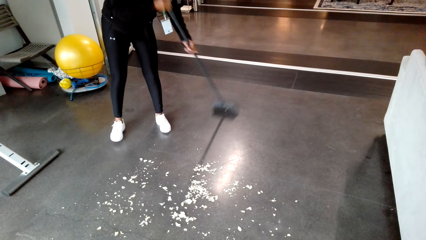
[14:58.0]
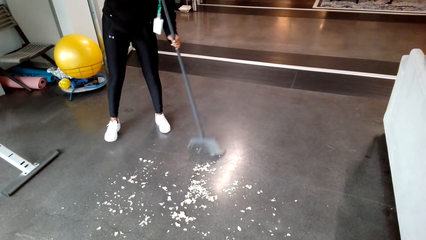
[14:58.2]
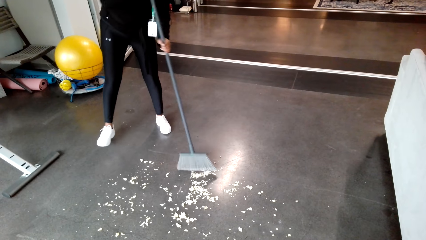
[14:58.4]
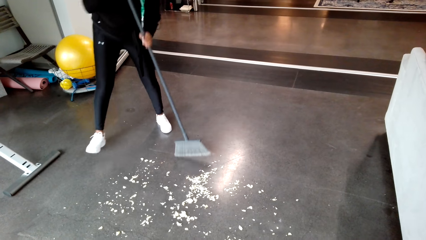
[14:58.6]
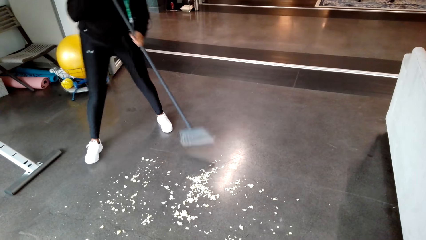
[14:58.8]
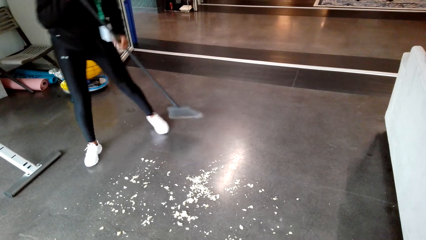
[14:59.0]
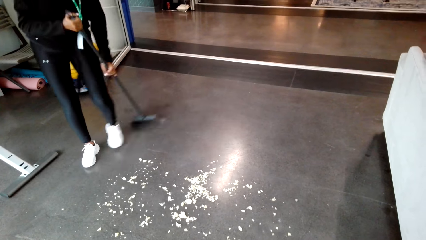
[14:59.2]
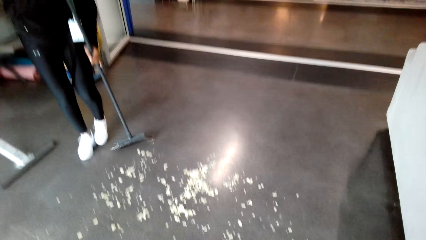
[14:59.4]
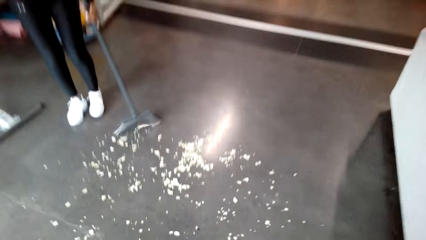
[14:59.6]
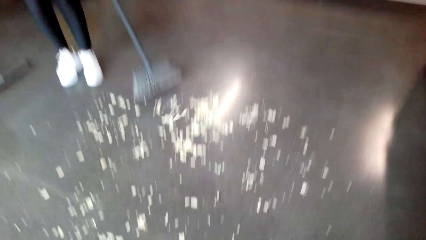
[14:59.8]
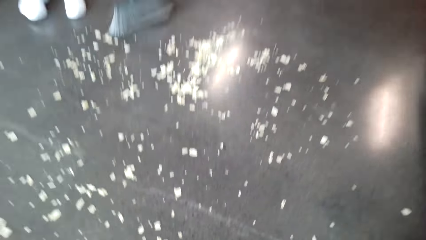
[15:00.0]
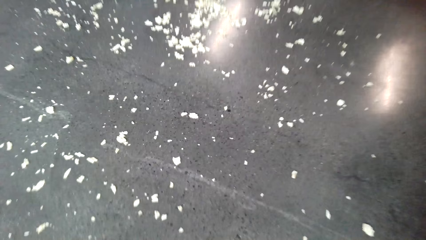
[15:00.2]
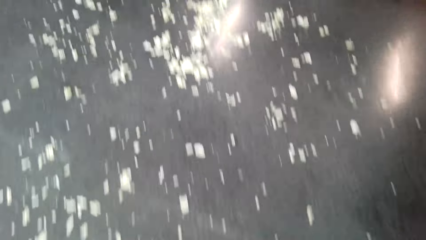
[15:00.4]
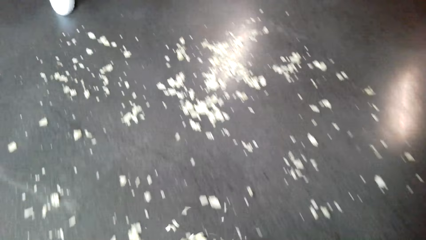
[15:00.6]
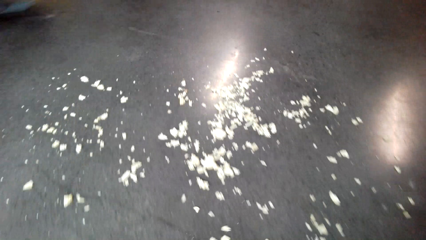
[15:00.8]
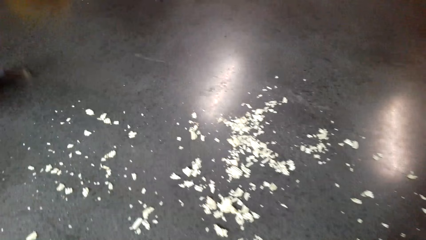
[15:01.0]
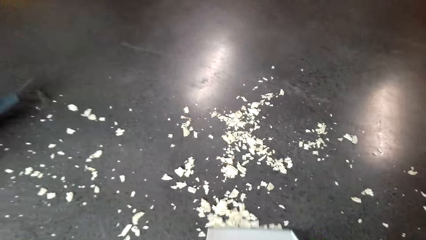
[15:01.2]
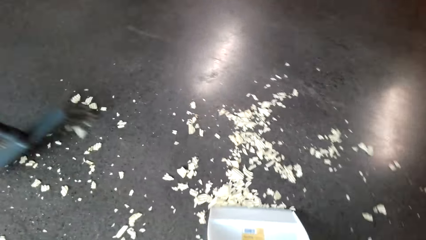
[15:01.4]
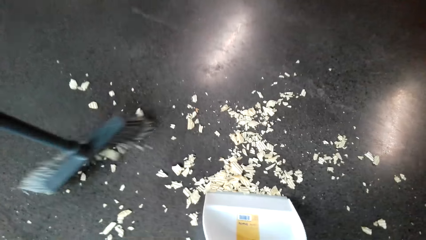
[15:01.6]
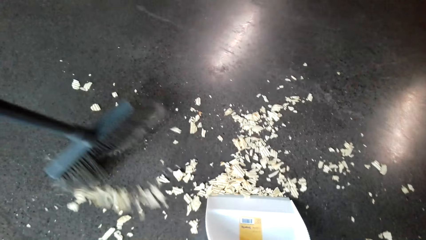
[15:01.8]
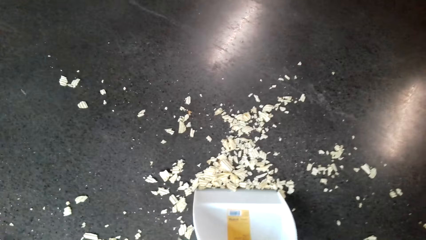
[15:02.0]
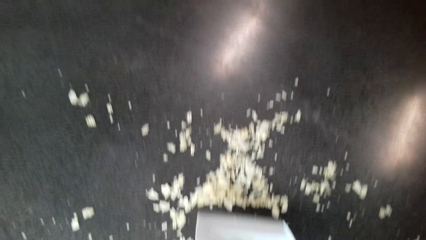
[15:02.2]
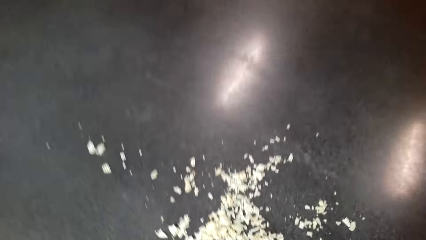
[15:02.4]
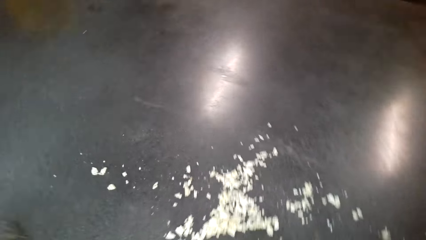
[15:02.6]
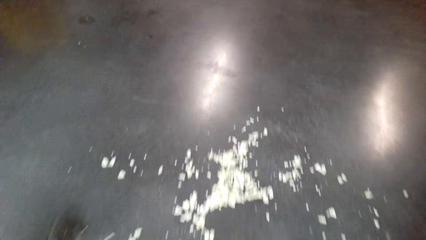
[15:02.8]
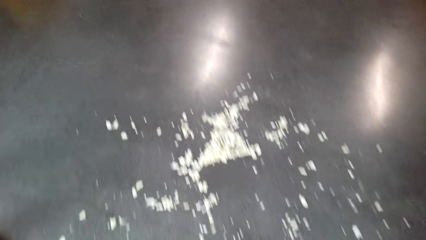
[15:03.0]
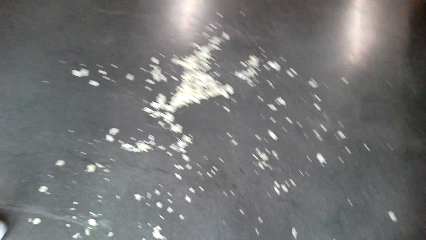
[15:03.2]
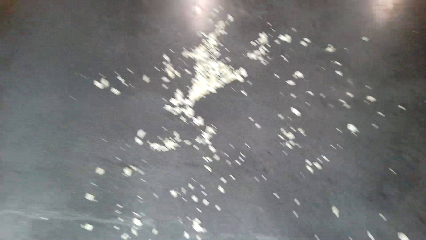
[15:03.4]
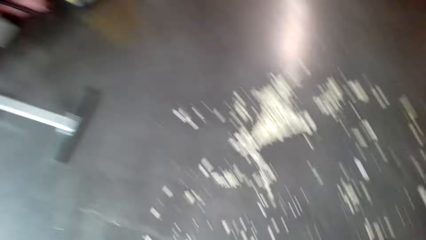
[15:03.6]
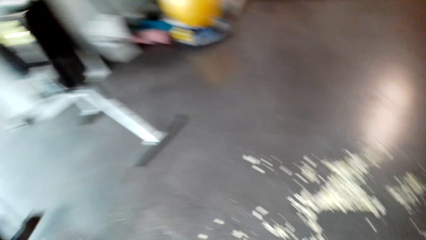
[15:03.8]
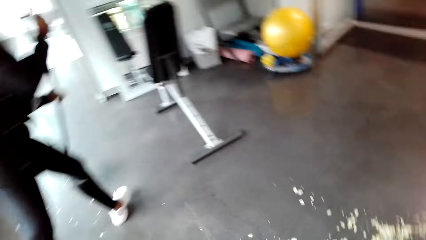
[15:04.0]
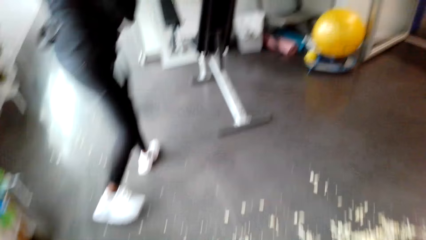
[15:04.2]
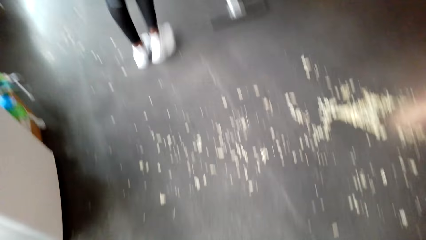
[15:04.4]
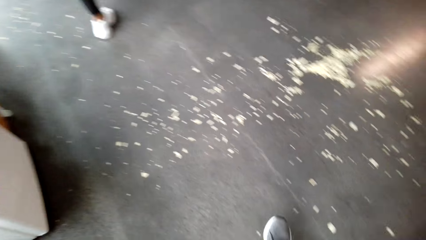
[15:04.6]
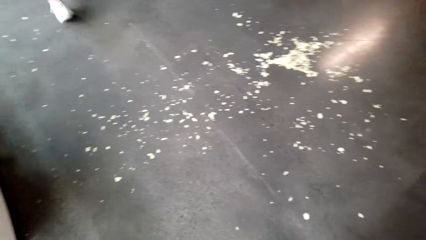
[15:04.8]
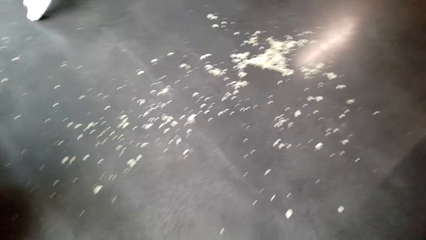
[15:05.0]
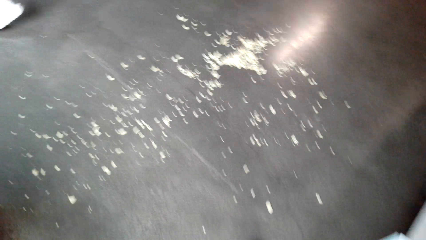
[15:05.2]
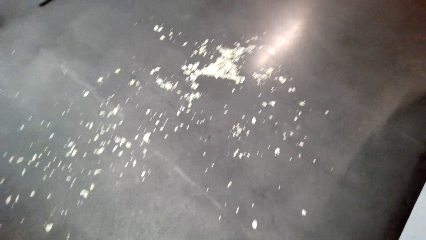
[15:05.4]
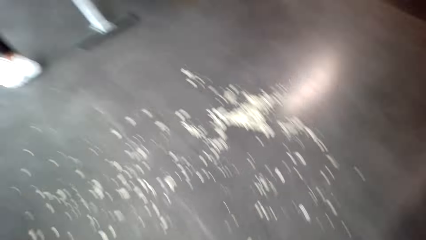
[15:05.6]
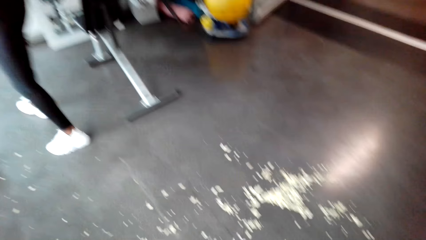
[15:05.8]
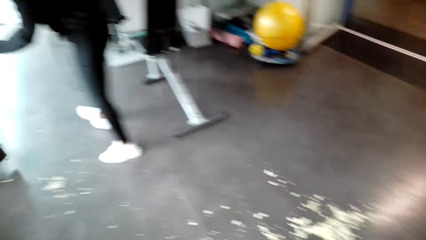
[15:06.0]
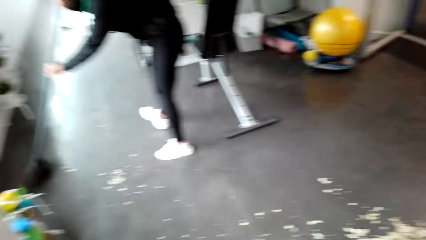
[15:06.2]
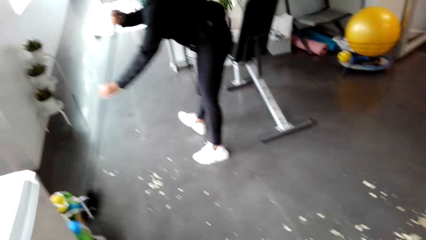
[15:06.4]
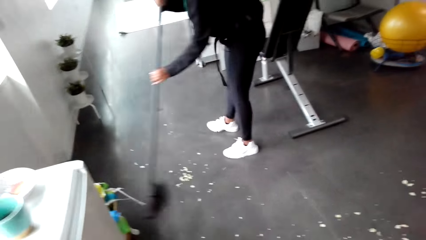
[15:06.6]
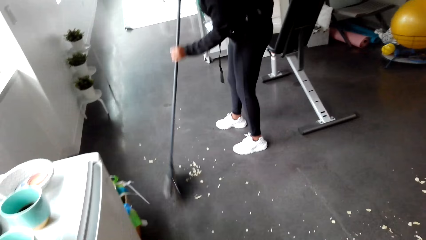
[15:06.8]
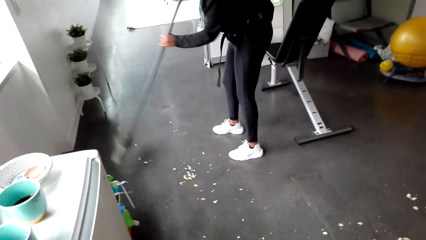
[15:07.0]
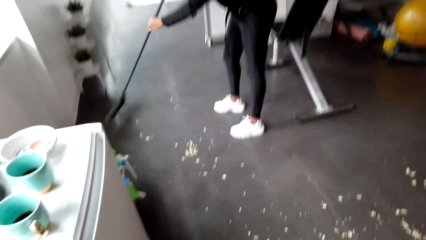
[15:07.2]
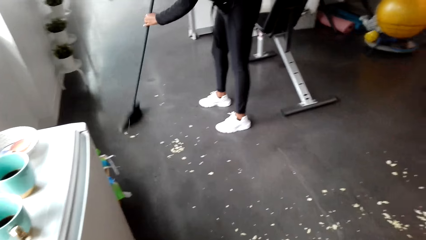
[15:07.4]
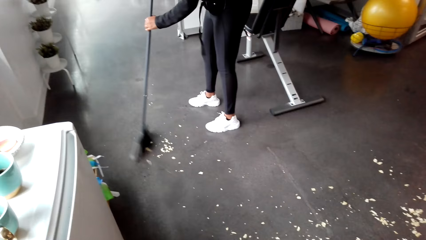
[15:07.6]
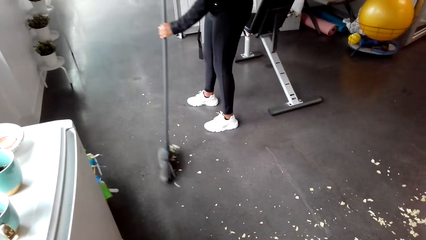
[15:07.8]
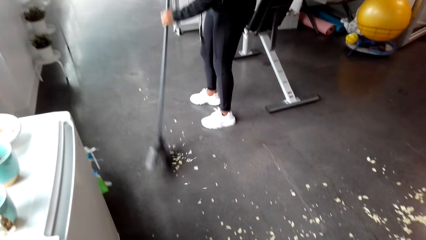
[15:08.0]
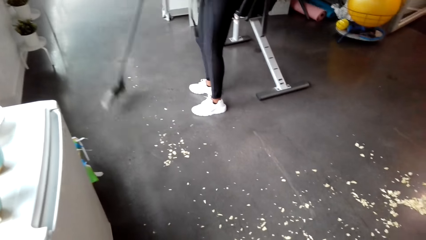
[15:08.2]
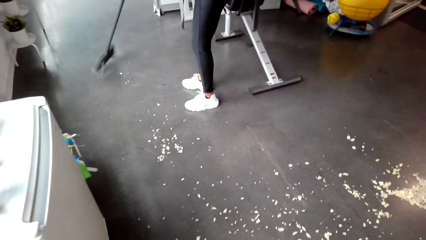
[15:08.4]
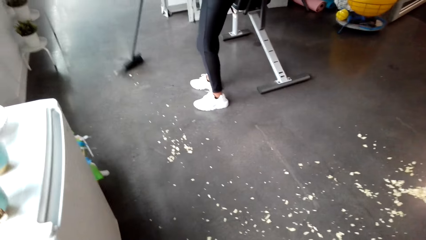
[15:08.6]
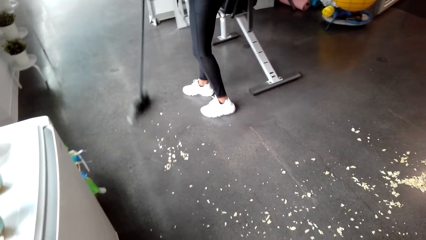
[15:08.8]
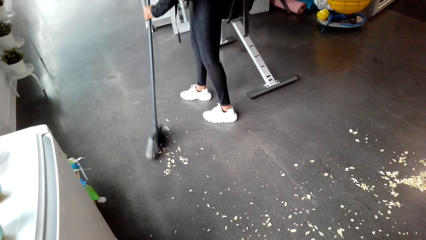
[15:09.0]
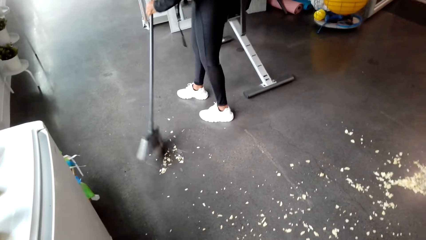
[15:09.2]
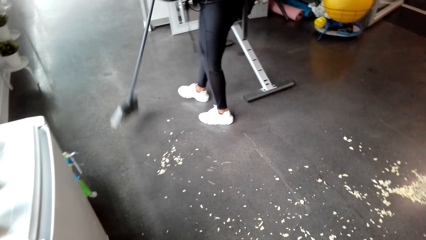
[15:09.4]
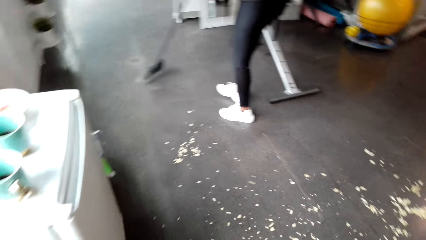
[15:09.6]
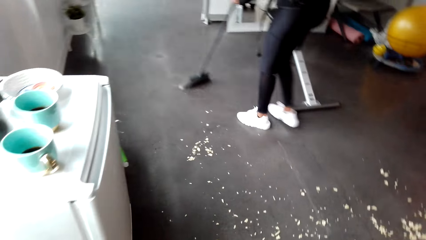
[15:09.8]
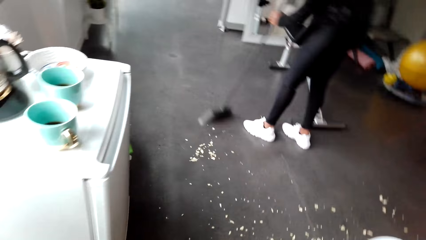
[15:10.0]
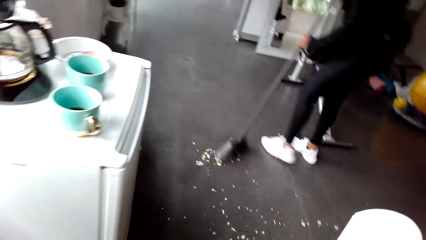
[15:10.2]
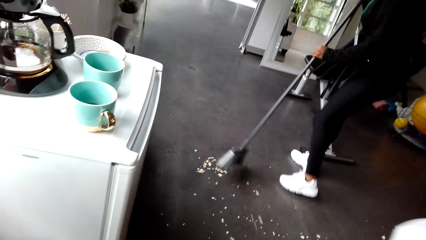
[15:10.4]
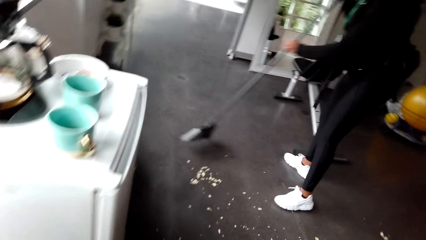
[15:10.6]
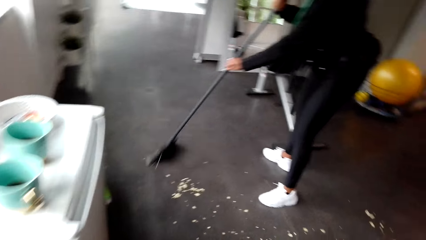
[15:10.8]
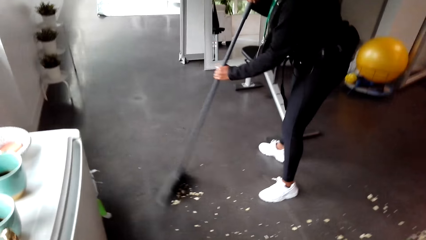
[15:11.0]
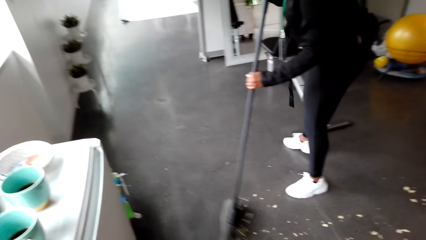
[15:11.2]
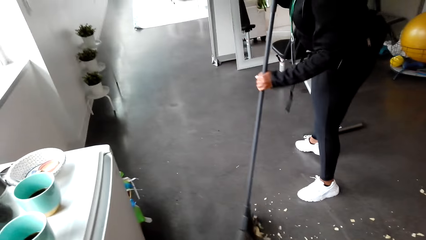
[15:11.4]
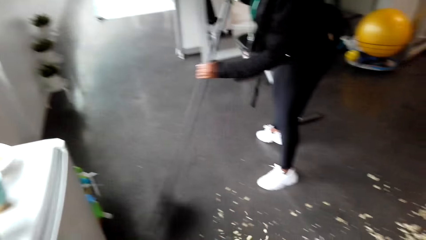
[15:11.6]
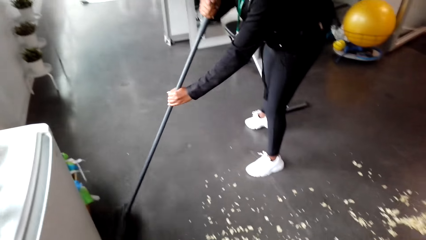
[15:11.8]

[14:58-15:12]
The camera wearer pushes the litter with the dustpan. A woman sweeps the floor.

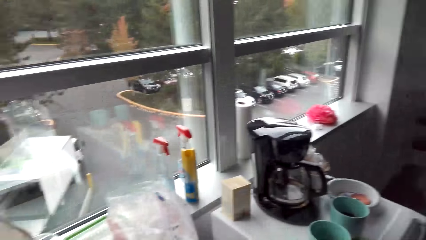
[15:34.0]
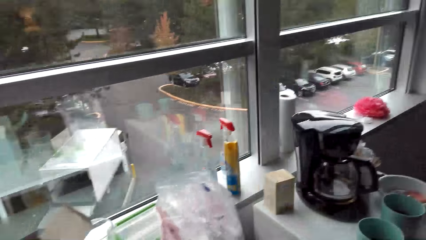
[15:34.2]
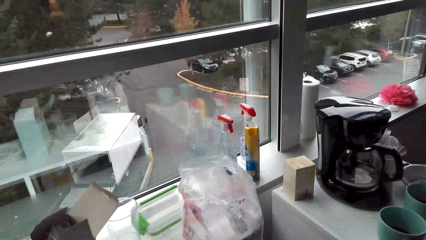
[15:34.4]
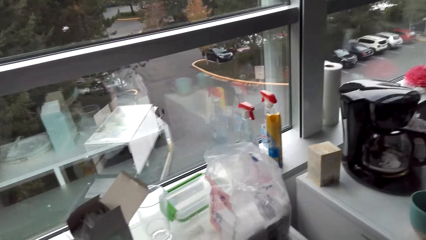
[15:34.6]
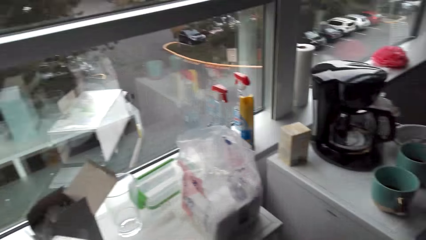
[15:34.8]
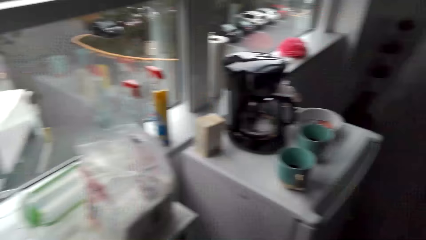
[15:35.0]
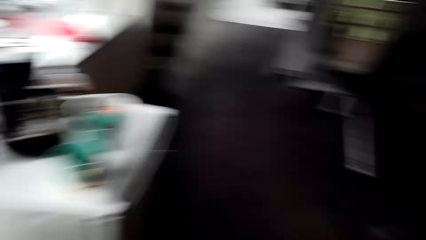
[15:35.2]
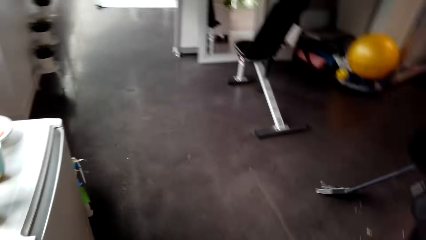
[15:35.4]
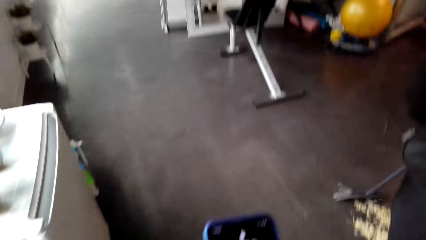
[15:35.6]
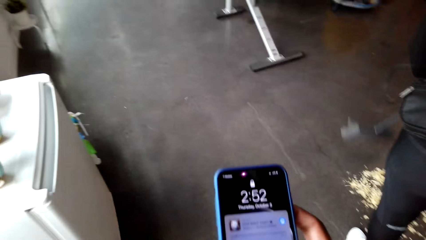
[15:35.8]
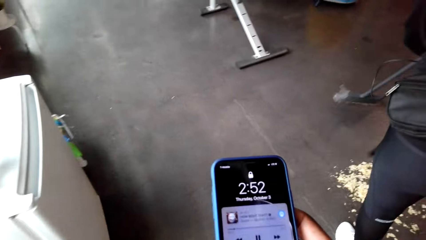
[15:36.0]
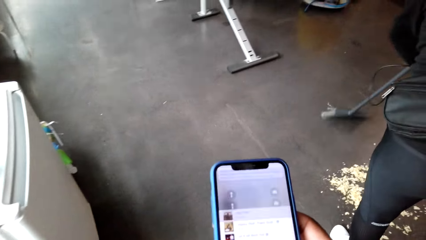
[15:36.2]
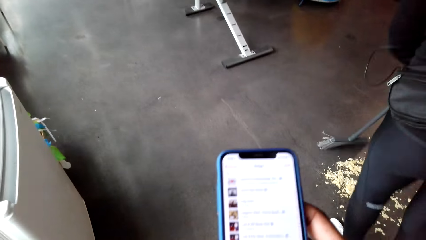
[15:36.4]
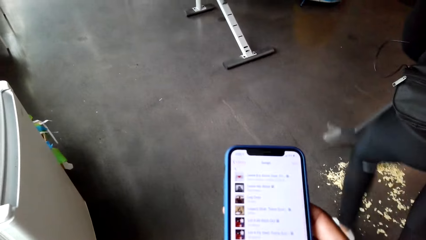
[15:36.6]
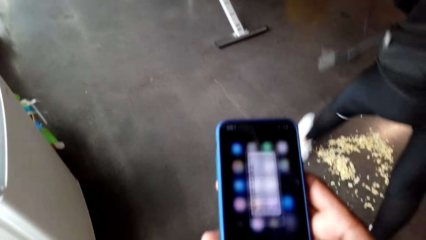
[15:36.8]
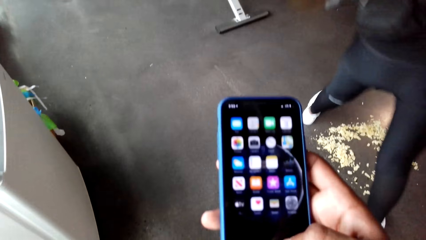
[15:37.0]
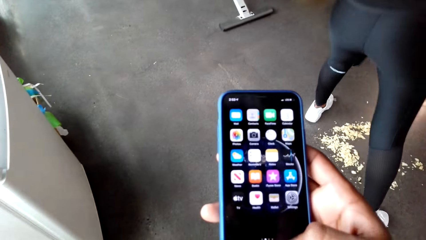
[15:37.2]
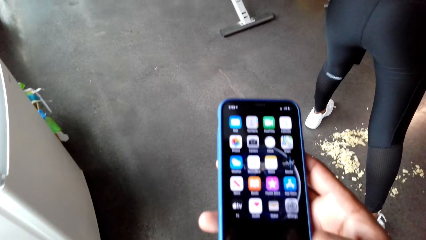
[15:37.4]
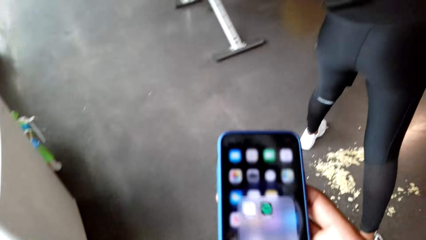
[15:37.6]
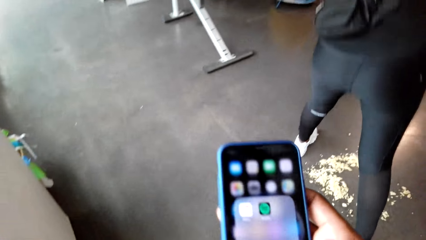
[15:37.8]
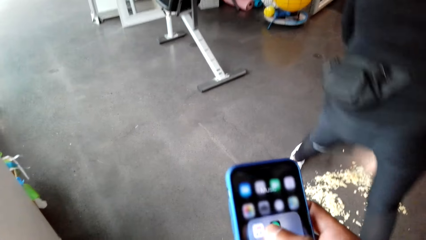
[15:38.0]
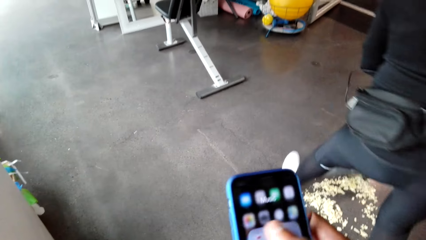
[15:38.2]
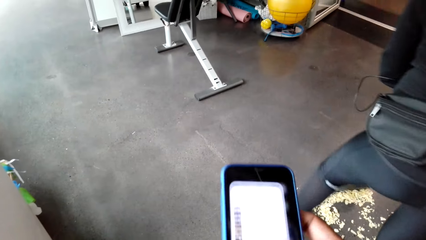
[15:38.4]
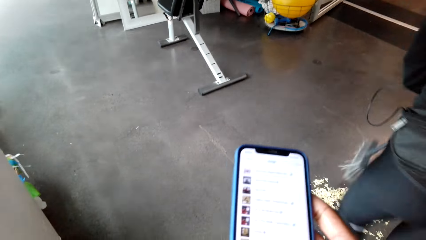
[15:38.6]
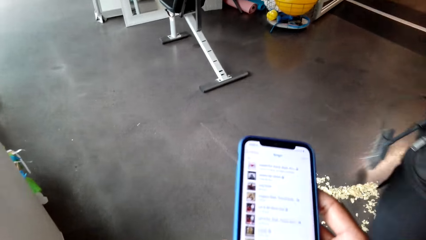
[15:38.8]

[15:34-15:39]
The camera wearer browses on the phone.
